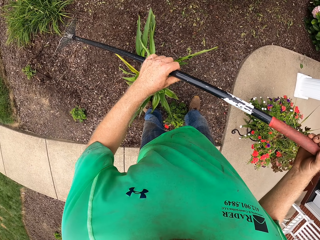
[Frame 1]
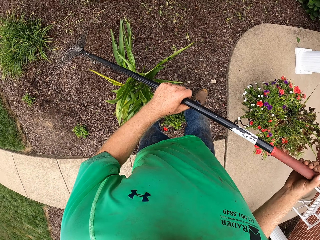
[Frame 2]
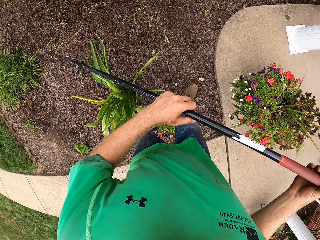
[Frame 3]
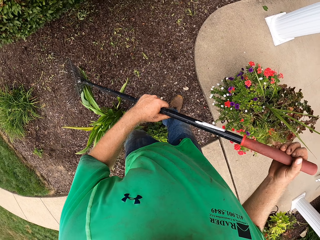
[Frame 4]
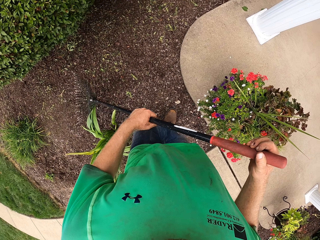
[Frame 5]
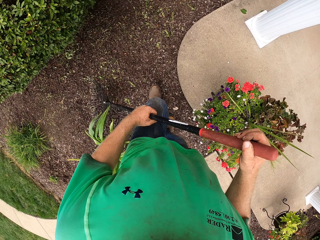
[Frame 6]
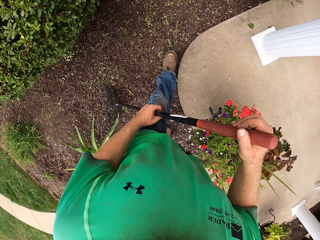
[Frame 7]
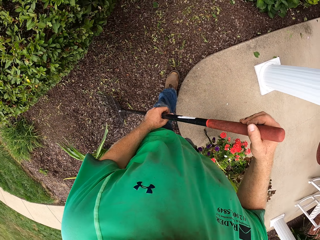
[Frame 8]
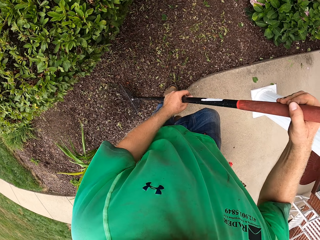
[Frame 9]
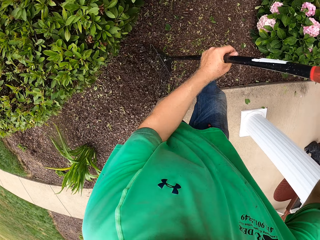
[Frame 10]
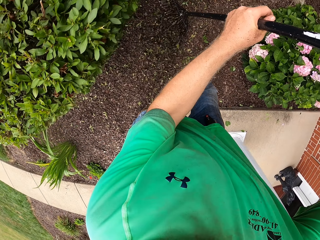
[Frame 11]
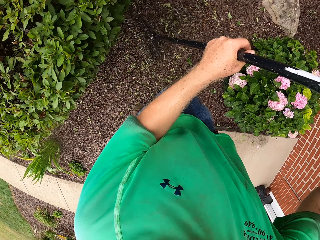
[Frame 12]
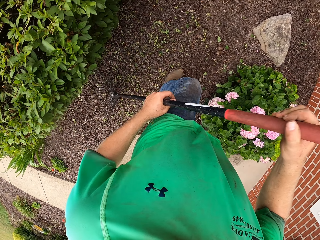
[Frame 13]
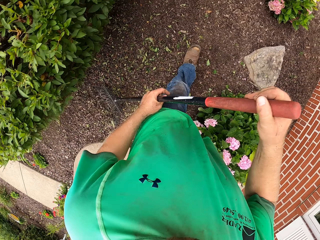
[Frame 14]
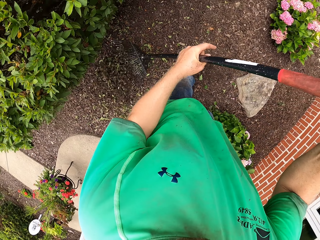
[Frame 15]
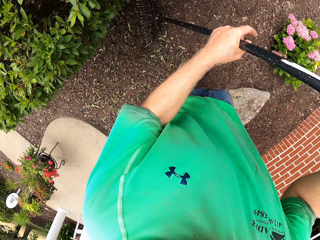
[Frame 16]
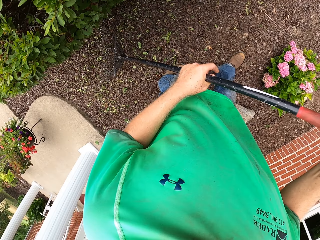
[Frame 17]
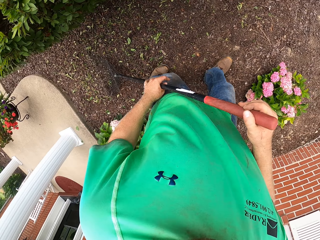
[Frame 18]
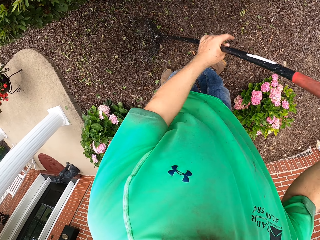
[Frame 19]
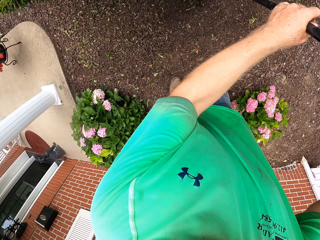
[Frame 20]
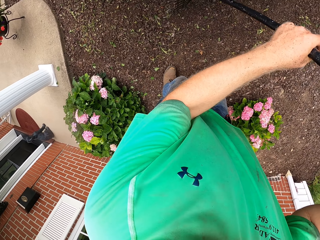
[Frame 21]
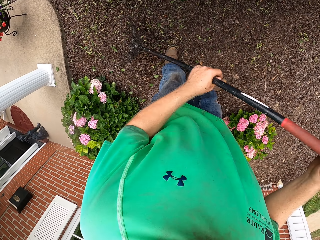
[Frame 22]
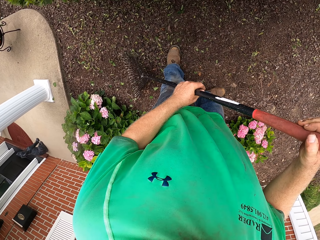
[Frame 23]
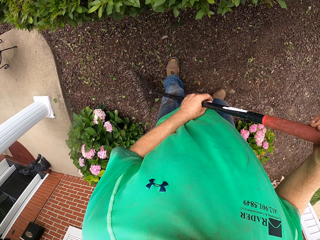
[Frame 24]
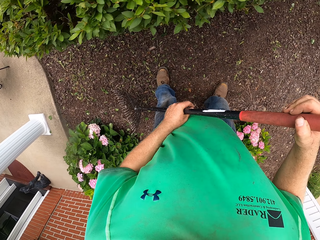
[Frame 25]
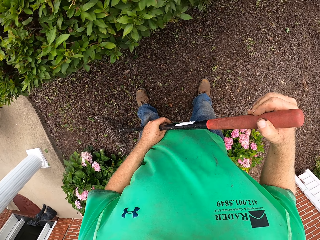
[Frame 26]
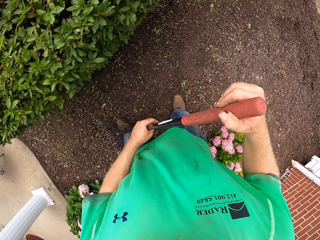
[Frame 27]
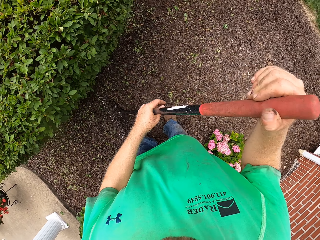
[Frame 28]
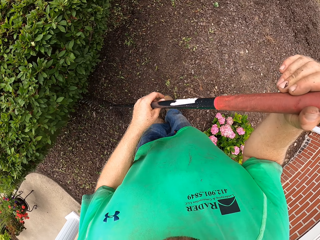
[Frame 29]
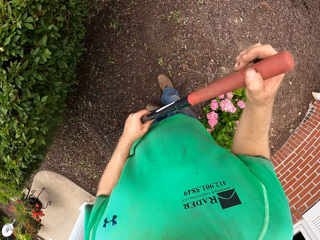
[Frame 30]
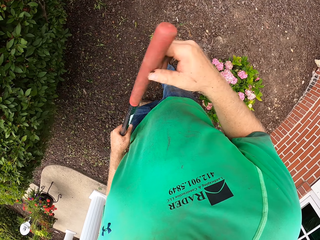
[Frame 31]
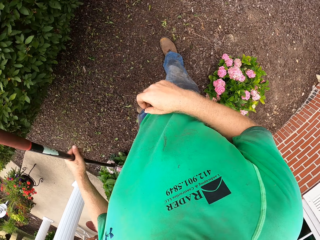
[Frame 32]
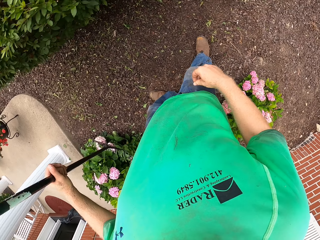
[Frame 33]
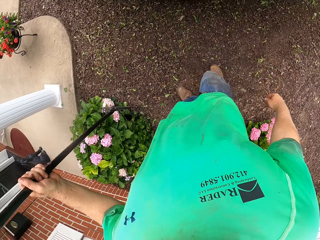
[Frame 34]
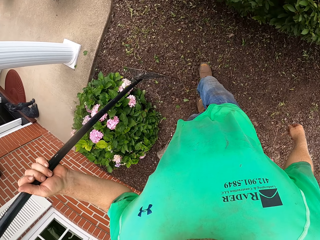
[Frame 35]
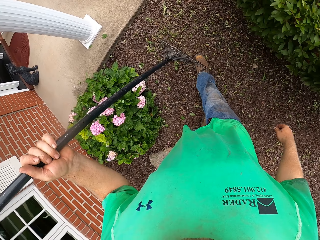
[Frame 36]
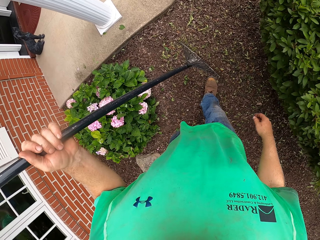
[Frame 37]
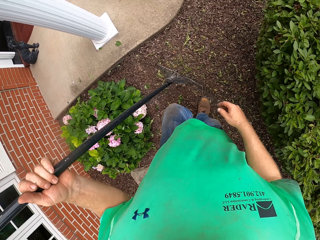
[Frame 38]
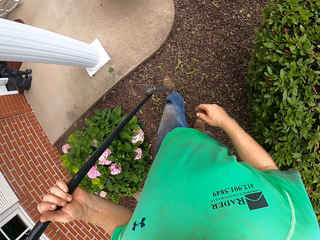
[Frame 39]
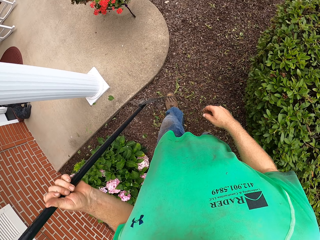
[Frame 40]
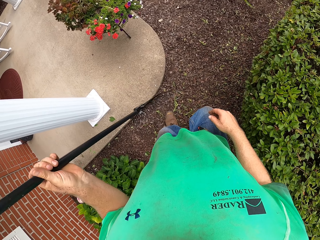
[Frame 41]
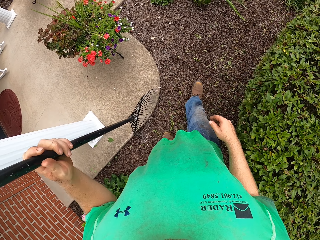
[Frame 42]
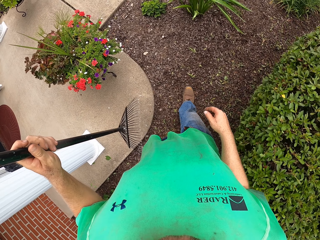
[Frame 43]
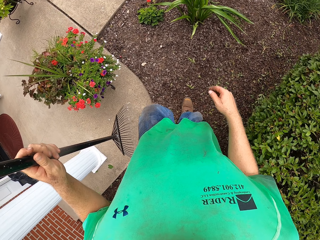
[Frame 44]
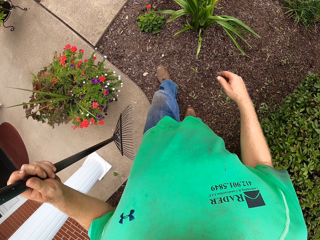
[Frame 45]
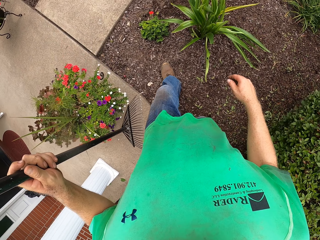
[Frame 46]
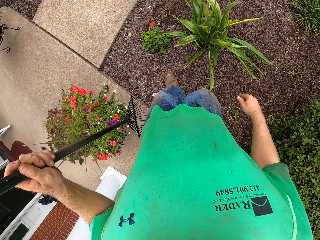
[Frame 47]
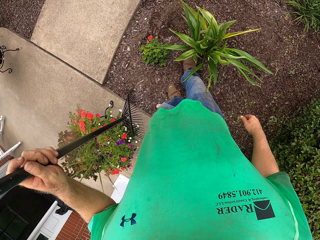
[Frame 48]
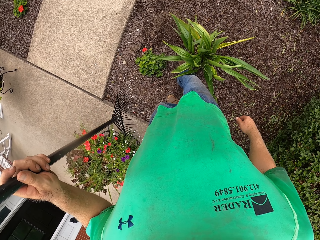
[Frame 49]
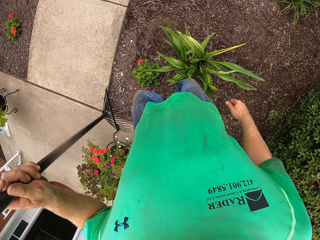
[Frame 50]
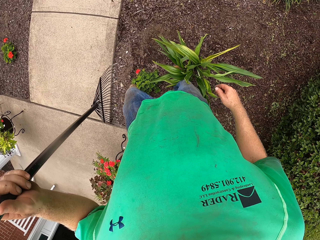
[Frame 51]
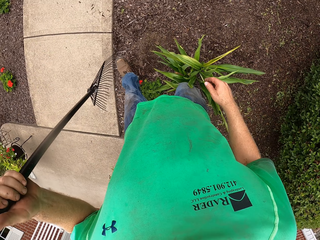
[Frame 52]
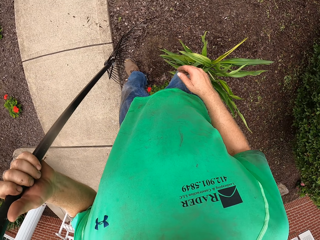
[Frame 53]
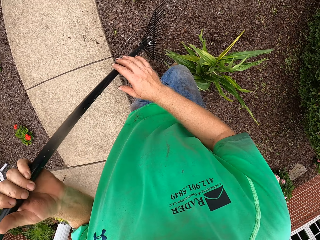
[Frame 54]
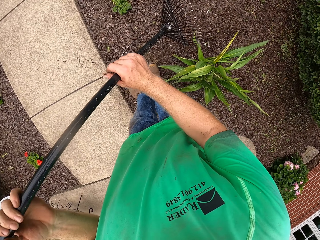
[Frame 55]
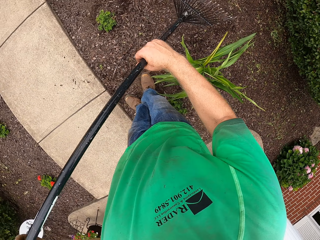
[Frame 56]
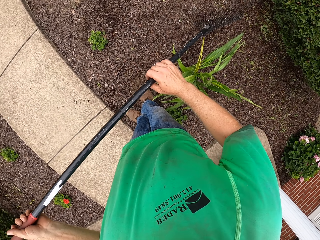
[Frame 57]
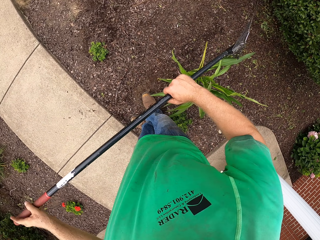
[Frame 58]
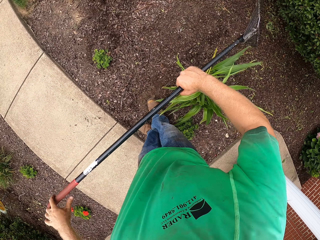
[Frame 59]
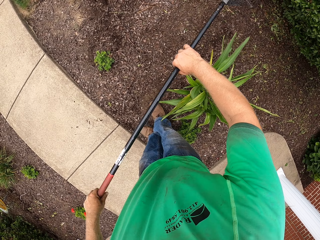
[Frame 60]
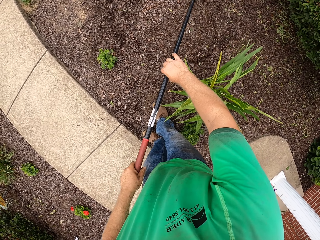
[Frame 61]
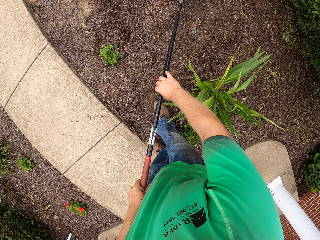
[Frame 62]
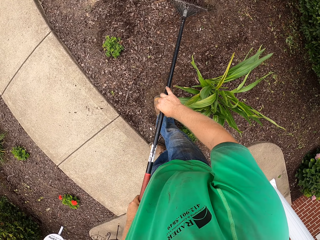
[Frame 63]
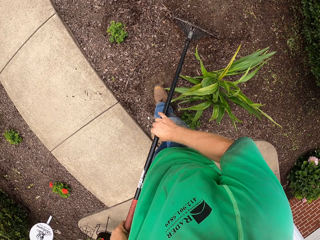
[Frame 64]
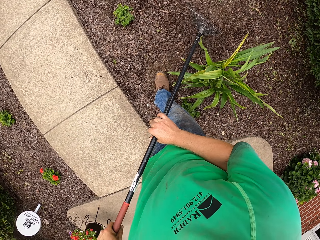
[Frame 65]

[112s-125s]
The camera wearer walks on the ground. He collects the leaves with the rake. He removes the rake in his left hand from his right hand. He walks around the garden. He holds the rake with both hands and rakes the leaves on the ground with the rake in both hands.

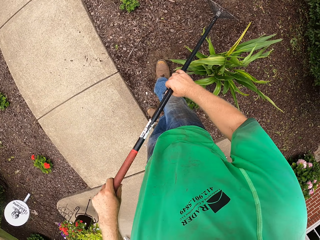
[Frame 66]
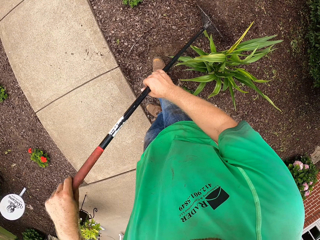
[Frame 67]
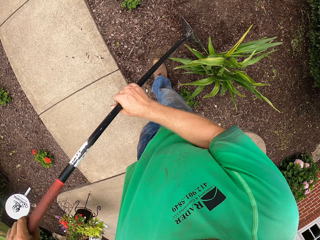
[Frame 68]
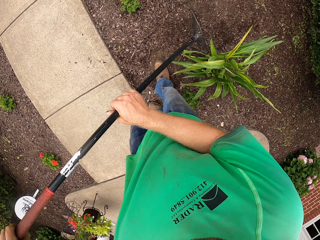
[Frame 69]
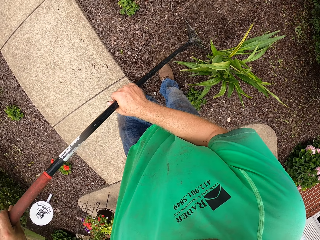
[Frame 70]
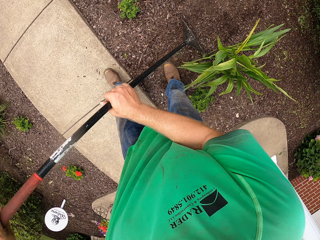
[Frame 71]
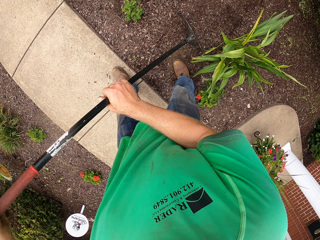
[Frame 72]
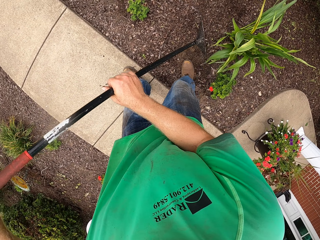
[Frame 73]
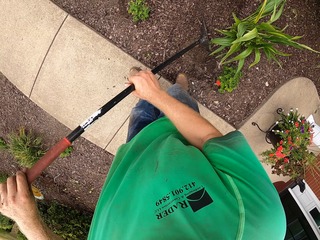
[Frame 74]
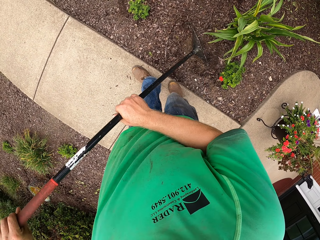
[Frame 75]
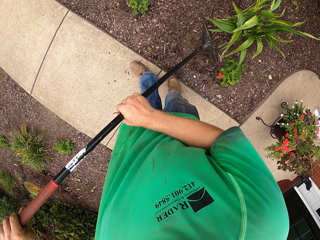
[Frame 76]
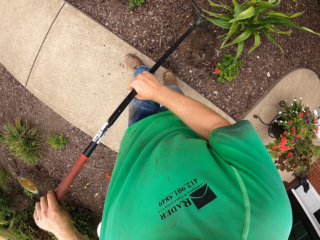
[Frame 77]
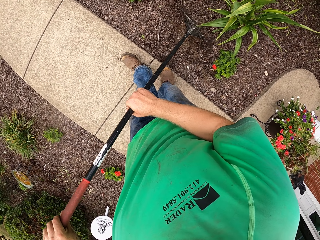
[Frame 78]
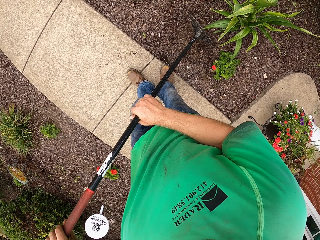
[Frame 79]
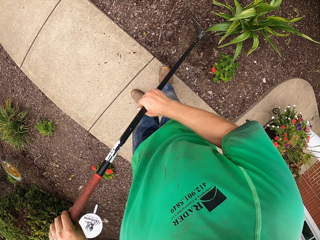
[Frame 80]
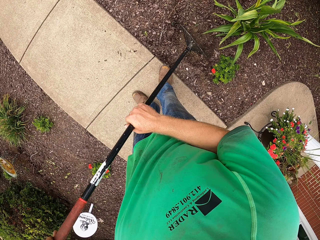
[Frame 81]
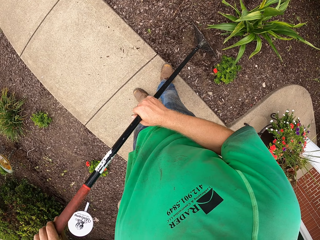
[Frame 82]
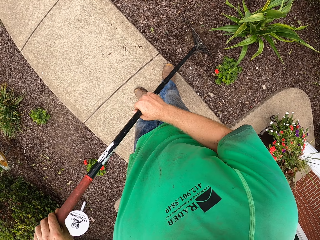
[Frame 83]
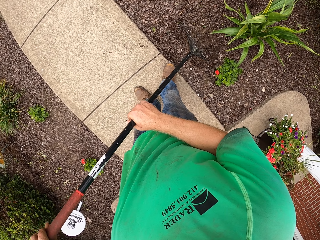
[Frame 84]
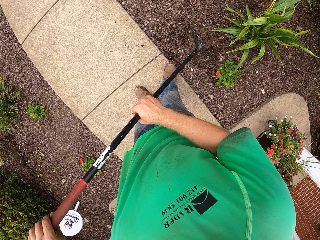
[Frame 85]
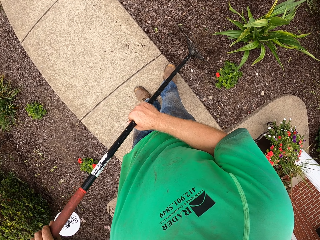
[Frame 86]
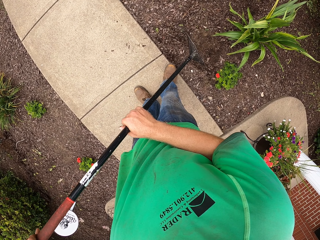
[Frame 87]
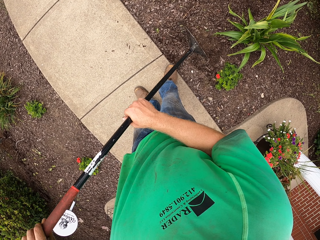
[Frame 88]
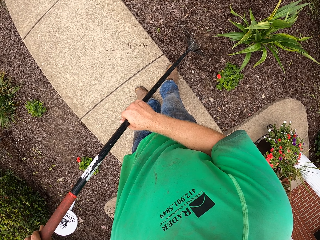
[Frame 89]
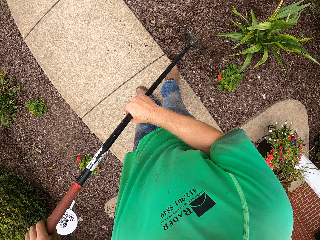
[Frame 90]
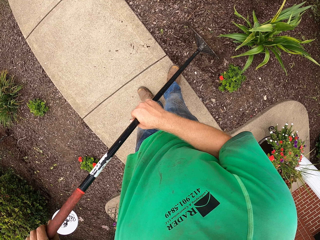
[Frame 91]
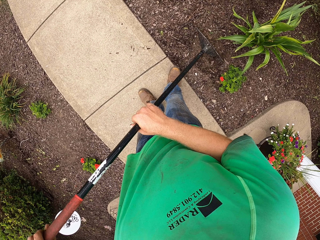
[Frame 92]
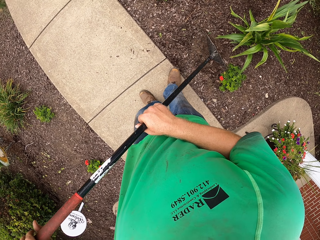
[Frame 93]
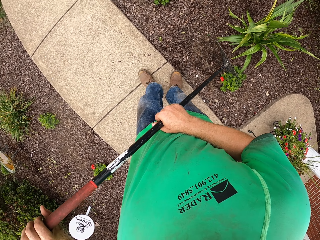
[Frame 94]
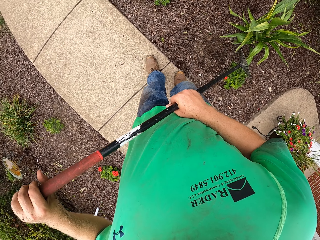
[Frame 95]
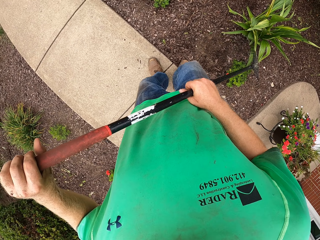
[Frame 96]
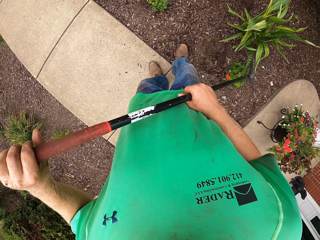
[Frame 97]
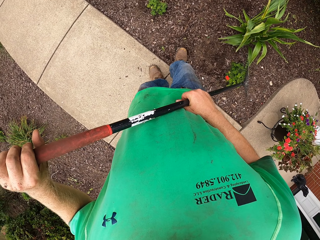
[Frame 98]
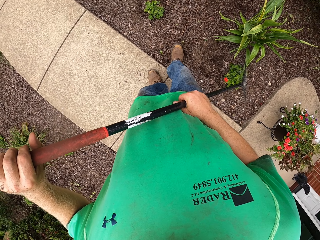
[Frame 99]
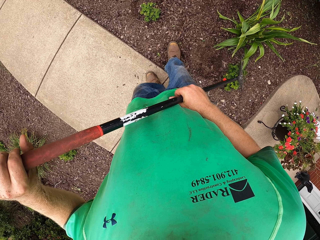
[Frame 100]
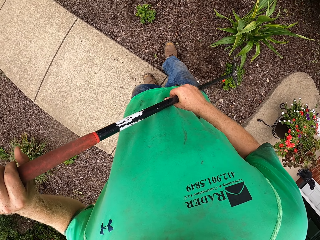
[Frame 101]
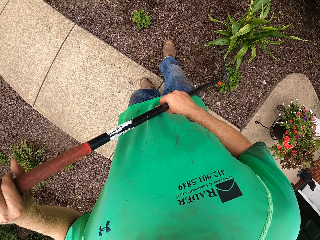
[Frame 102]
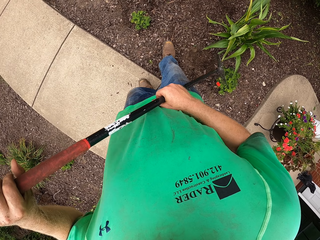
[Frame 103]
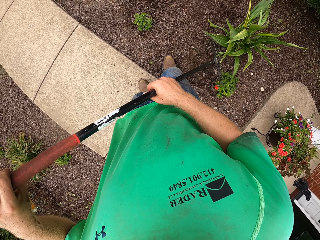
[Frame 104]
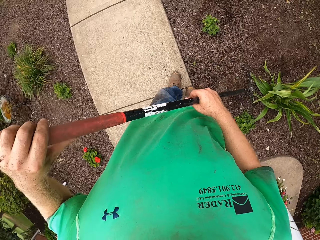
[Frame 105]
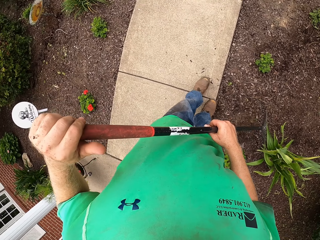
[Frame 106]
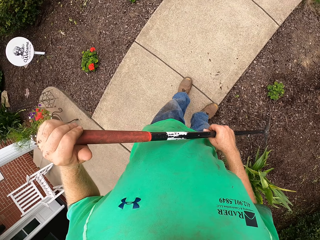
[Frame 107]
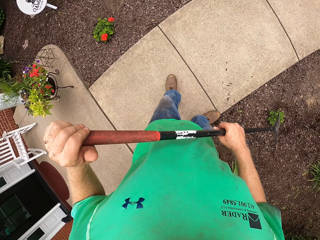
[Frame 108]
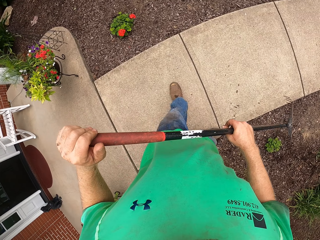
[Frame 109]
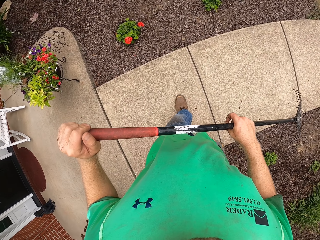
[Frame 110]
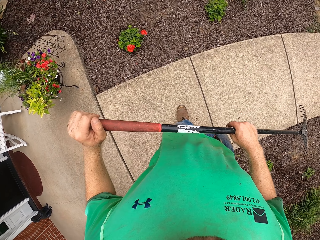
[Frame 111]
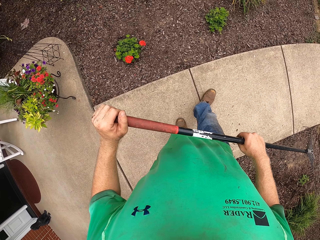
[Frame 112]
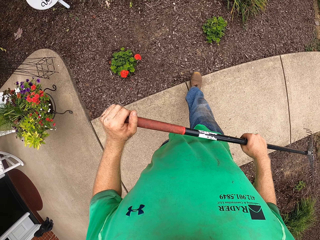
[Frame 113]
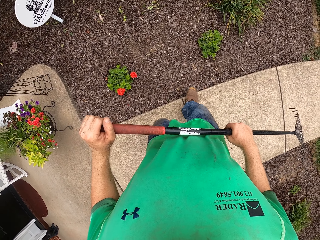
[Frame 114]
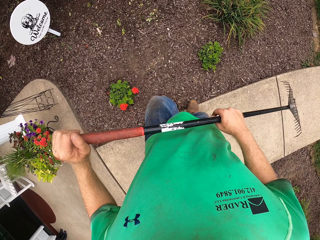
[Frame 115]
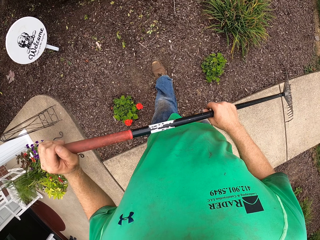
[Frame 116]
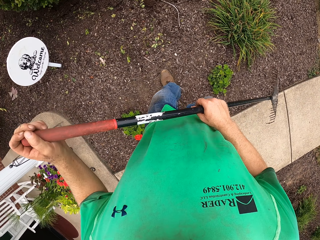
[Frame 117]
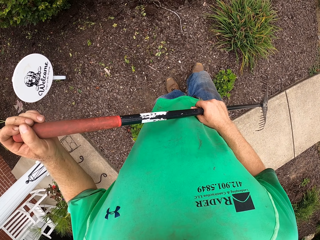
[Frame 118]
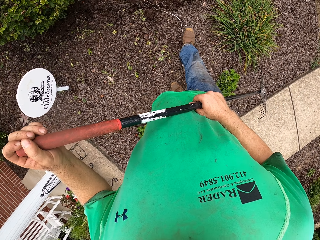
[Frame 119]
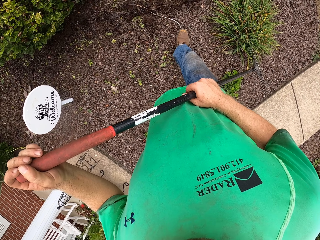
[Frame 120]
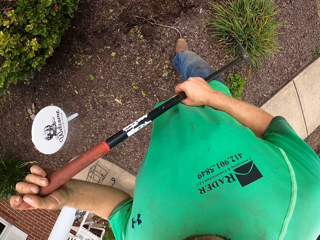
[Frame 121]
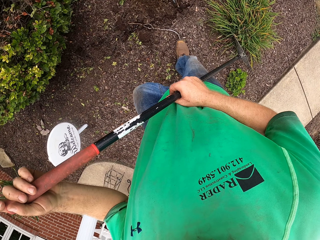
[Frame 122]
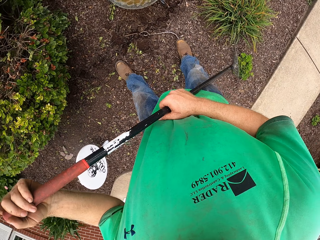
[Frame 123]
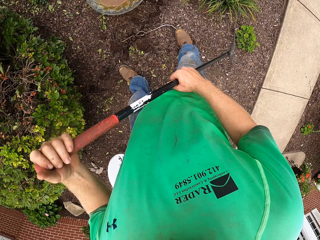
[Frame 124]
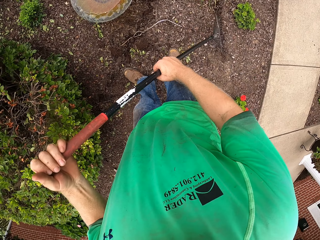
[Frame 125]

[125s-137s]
The camera wearer covers the cable with the leaves. They step on the cable. They walk on the garden.
